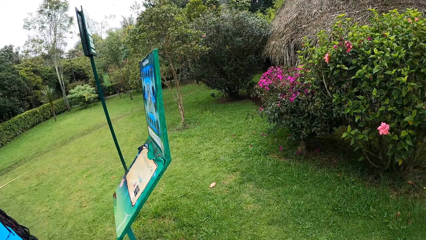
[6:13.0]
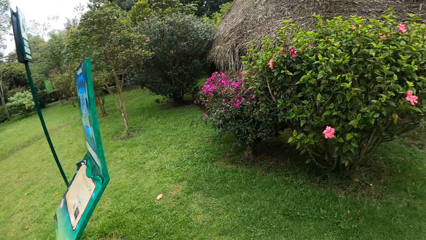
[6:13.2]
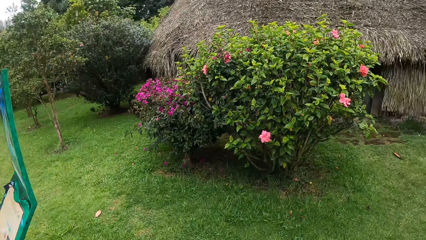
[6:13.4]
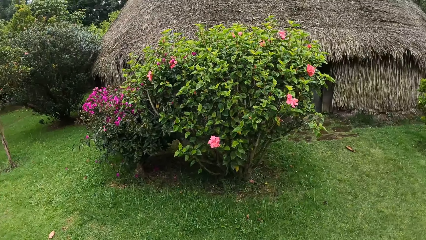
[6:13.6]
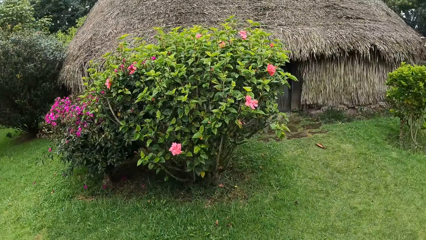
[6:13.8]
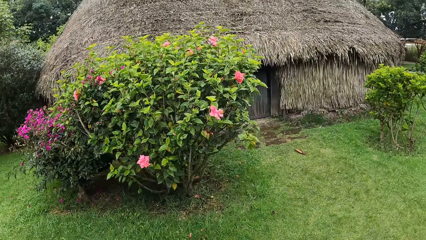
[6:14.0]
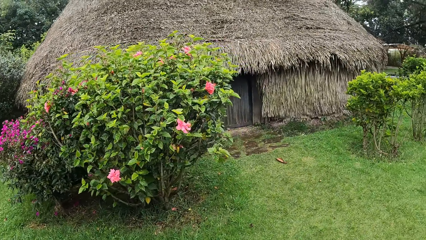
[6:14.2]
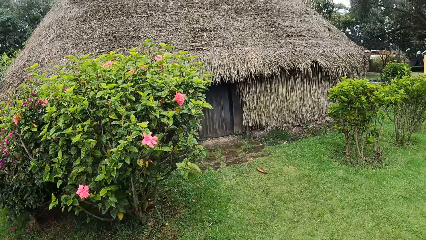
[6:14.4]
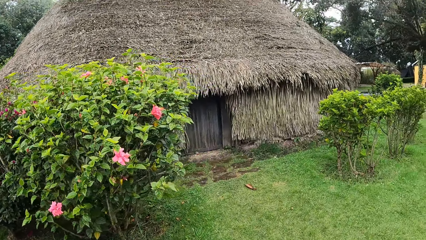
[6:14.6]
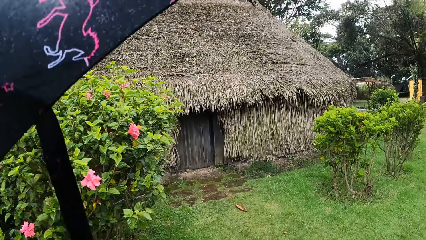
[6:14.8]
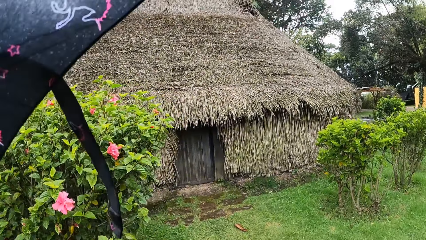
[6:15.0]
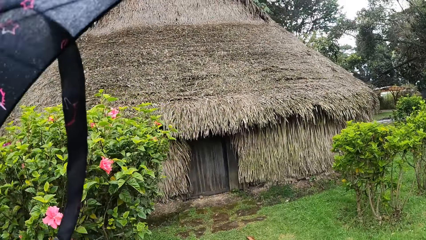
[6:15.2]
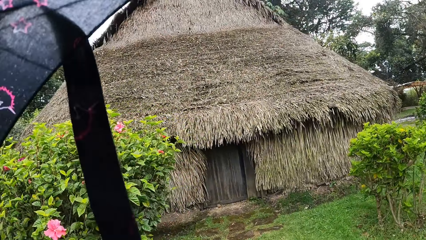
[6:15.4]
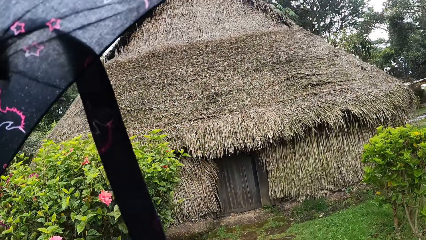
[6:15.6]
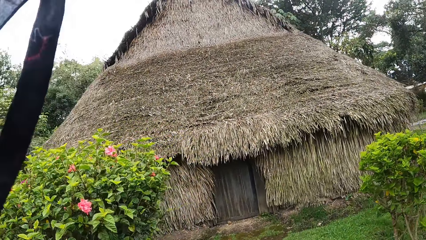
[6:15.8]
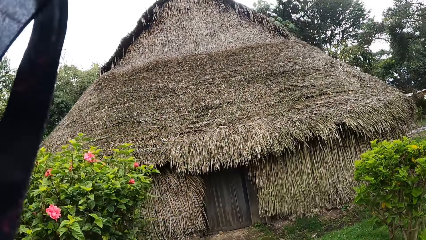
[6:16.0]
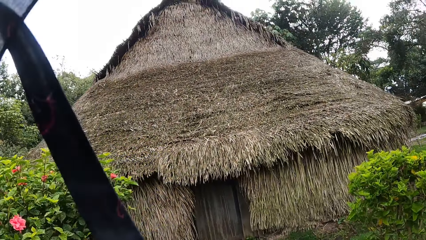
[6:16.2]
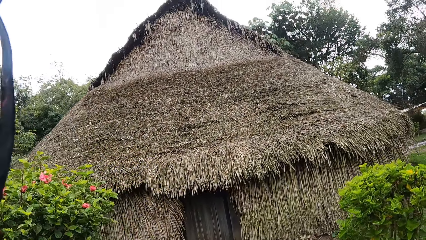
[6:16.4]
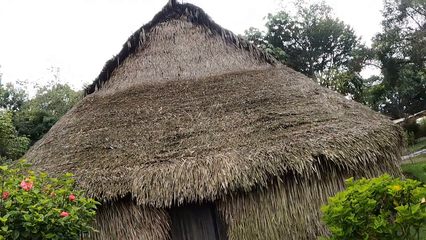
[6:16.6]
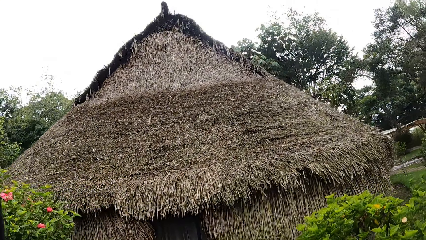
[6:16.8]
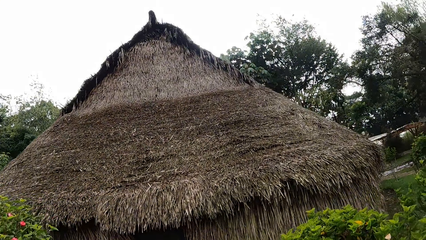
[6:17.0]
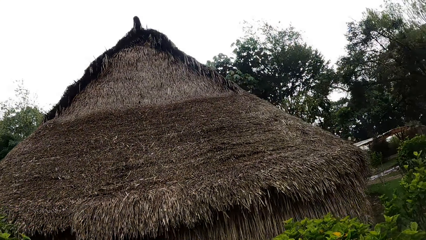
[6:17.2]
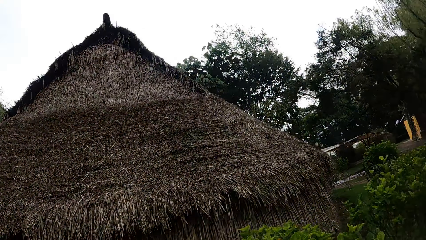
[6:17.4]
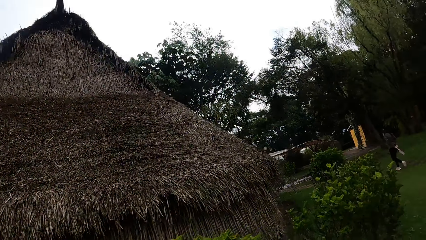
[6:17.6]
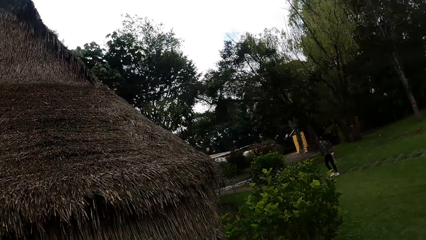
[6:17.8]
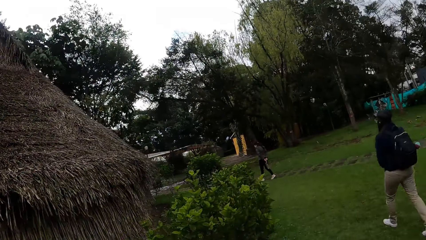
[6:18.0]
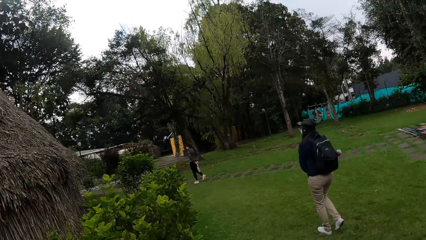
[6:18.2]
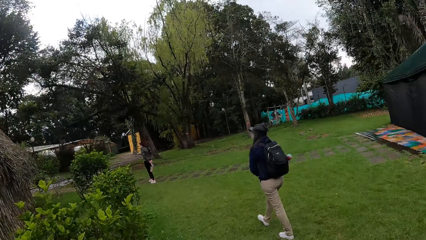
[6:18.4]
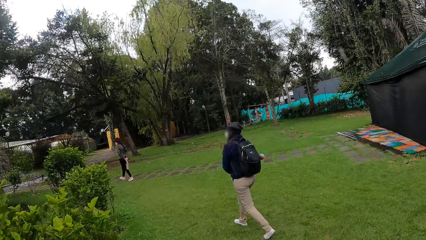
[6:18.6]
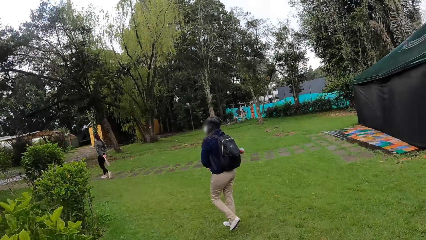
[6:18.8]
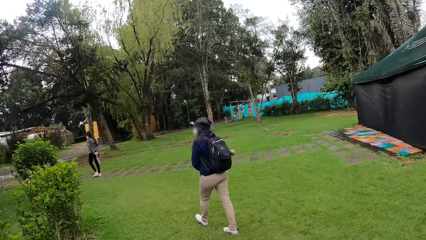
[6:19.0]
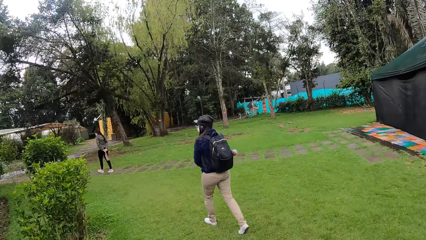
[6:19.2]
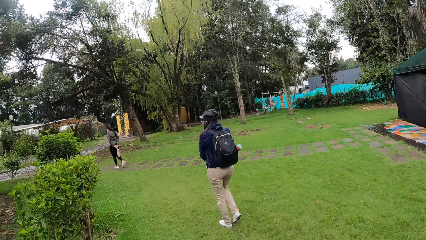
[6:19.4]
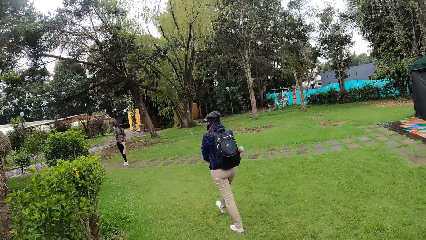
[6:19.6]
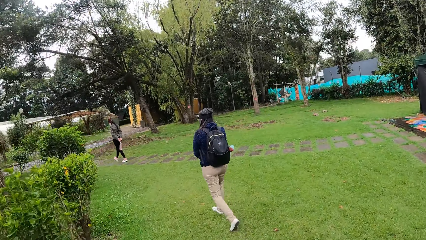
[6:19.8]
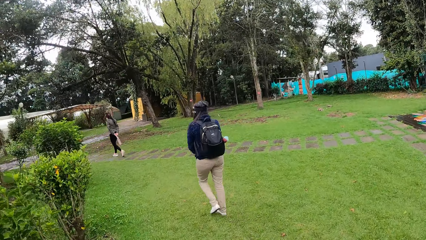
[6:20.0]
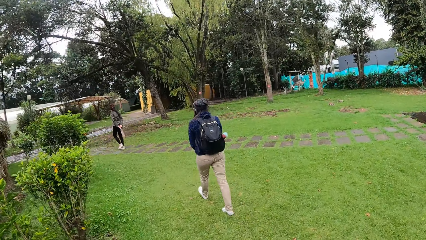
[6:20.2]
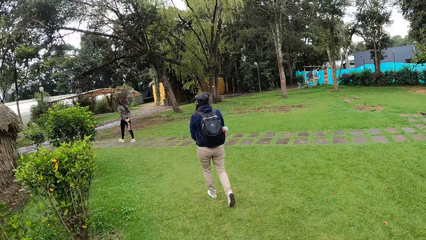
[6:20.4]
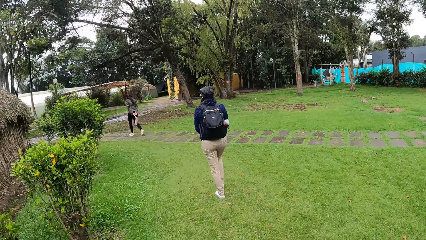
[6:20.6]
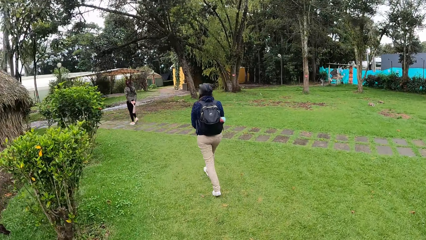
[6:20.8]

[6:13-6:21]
The camera wearer walks on the grassy ground.

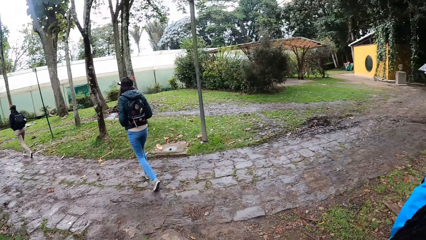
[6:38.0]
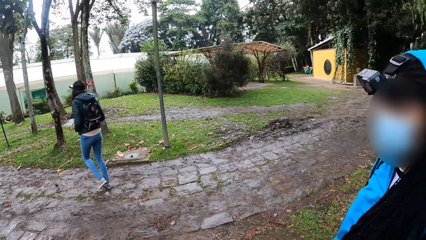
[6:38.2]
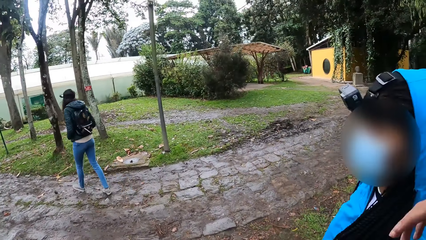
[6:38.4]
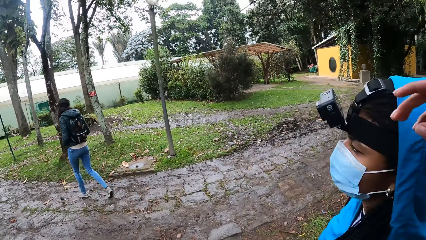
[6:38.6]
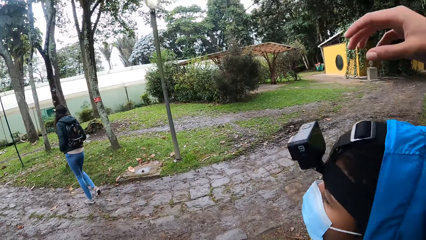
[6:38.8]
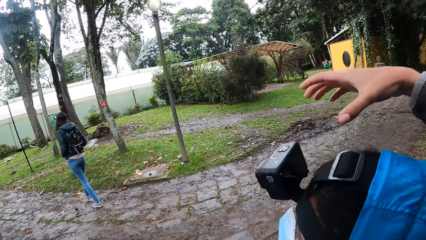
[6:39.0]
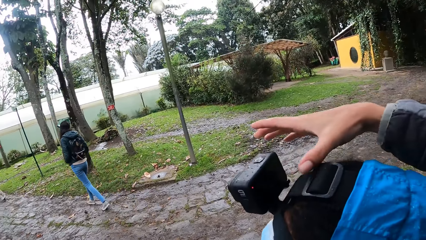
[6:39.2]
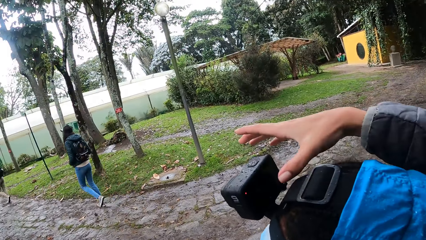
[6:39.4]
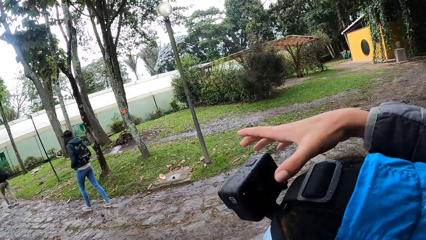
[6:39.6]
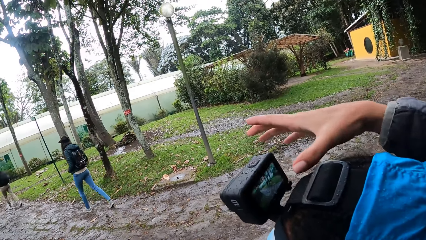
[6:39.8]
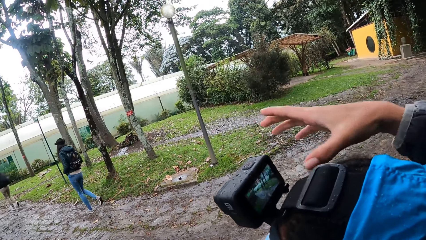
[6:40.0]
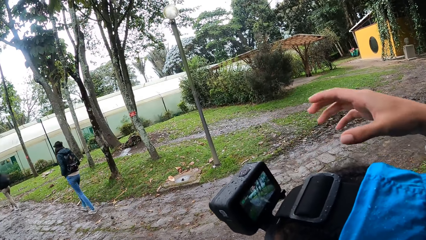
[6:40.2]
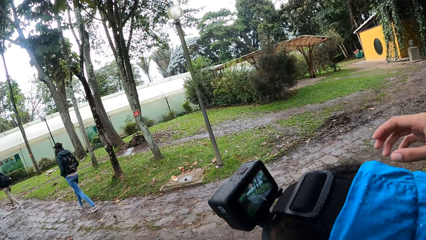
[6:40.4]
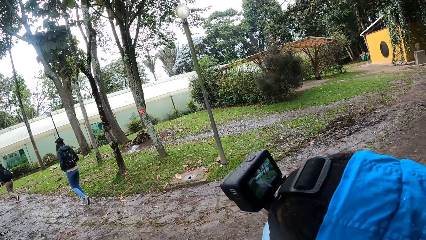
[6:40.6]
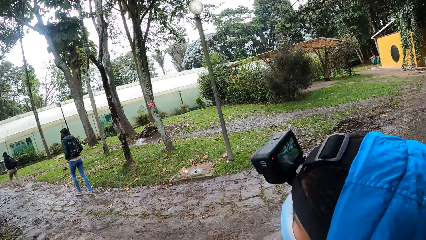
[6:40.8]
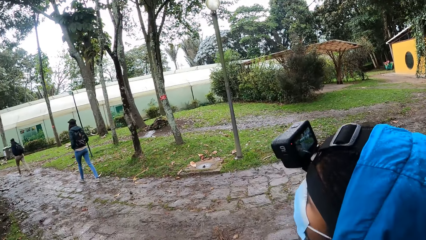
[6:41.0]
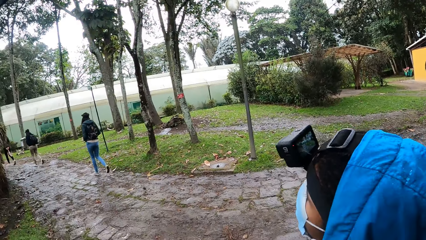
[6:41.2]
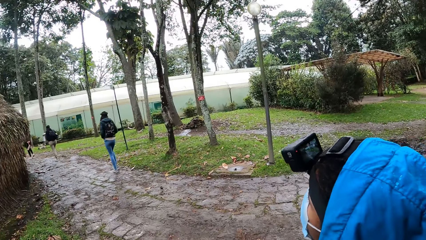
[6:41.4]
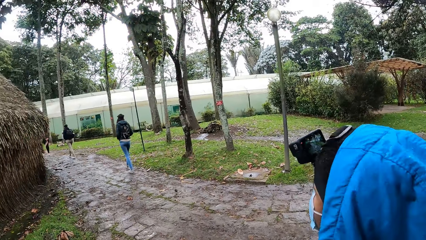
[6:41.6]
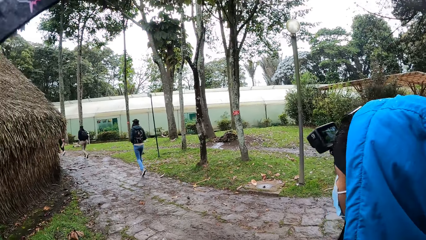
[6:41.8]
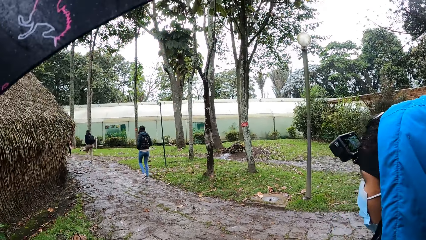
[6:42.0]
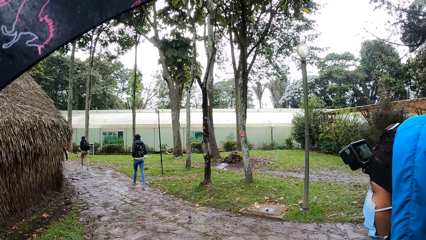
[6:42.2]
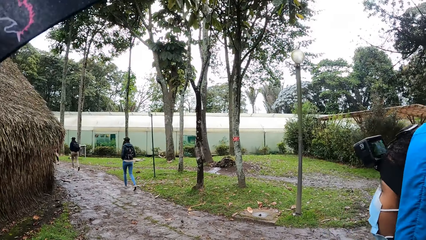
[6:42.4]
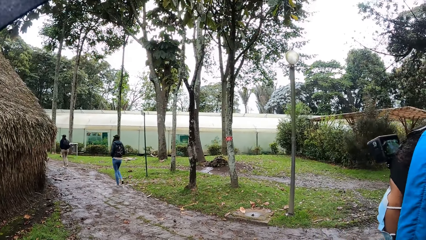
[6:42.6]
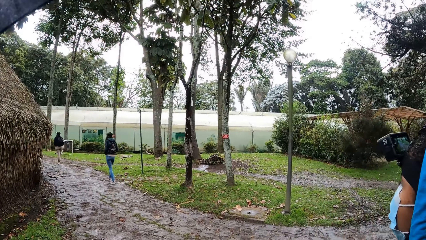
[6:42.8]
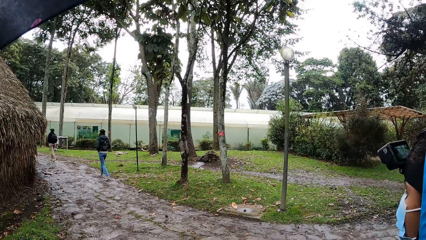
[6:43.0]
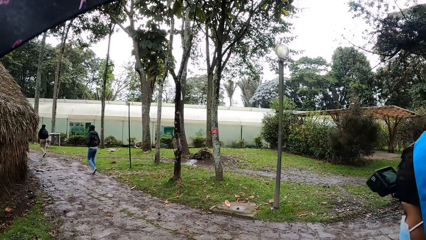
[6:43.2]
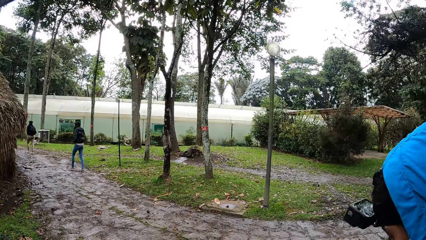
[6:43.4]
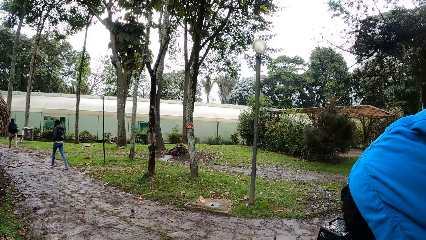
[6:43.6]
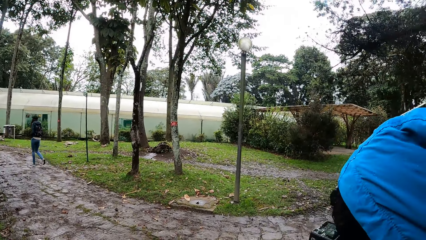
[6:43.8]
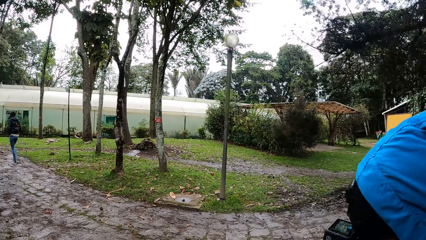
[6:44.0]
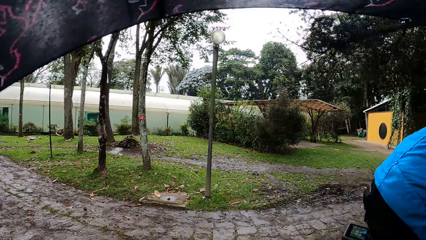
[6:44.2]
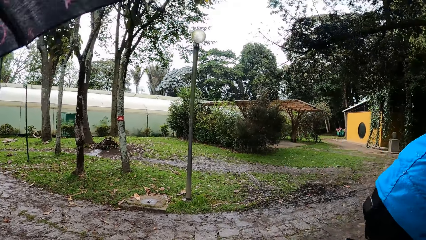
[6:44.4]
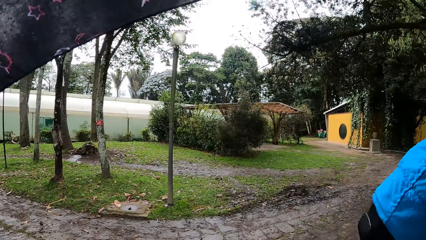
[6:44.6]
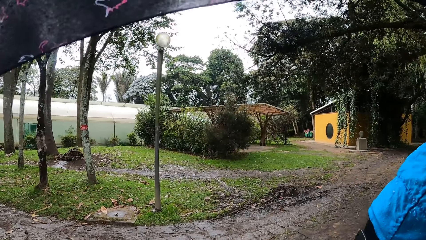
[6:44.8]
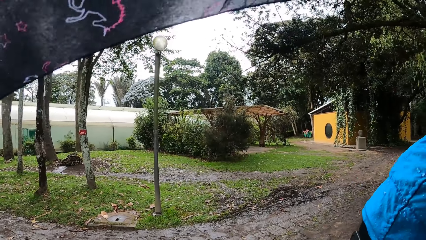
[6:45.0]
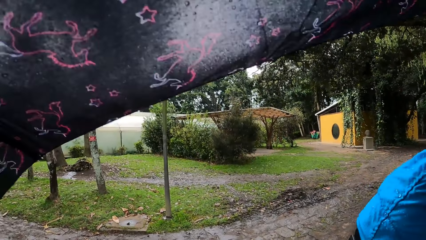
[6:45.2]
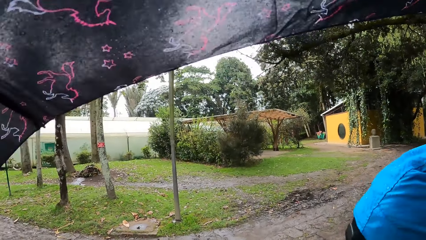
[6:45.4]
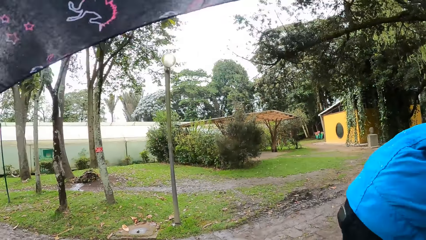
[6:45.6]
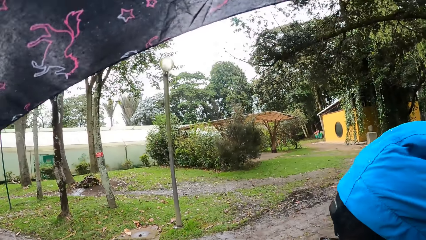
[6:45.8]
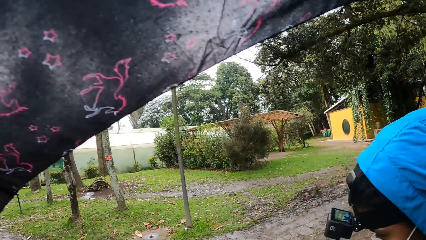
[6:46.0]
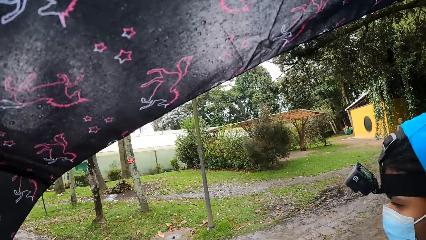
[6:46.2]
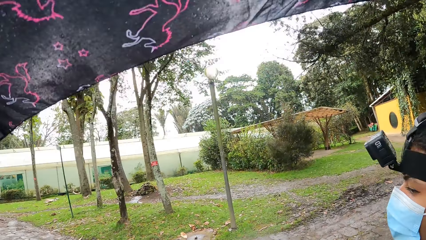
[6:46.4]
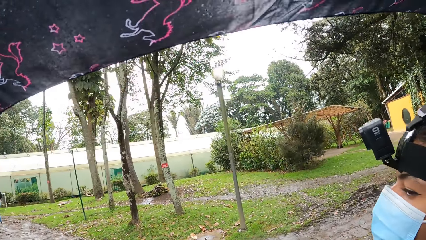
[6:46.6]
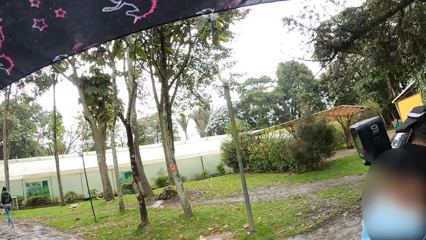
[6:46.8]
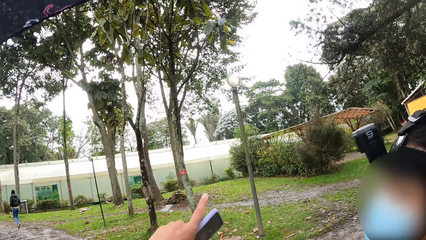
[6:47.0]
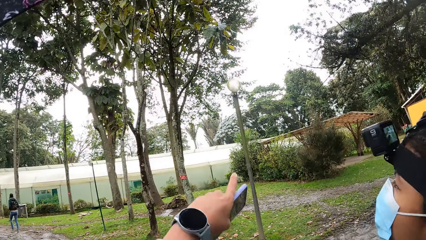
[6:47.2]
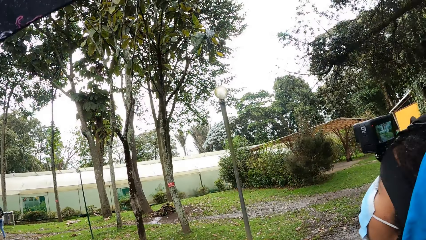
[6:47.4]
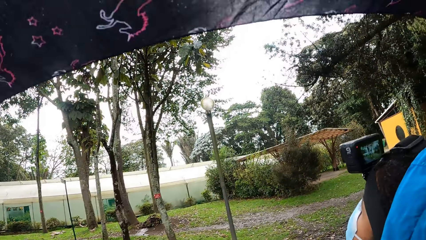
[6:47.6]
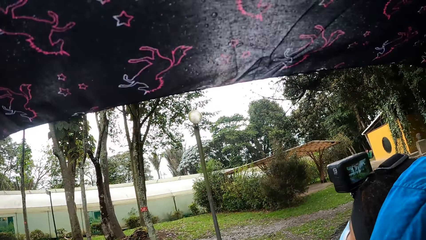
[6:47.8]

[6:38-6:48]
The camera wearer adjusts a camera head gear on a woman's head. She interacts with the woman. She holds a phone in her left hand.
